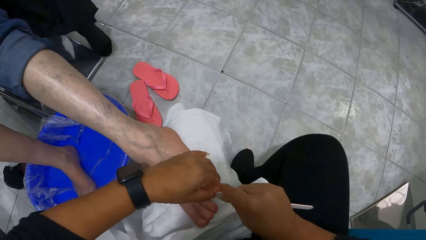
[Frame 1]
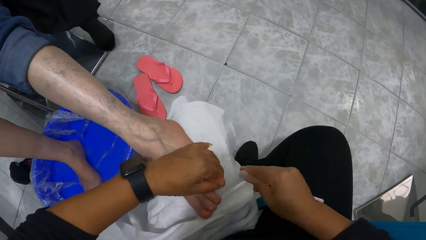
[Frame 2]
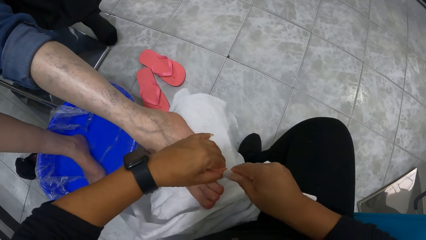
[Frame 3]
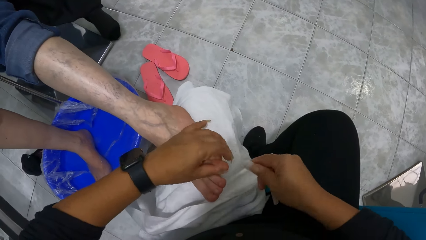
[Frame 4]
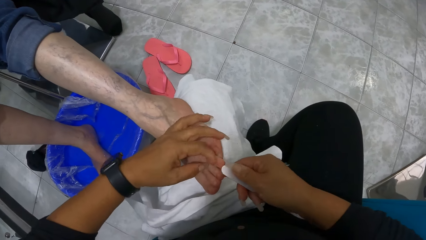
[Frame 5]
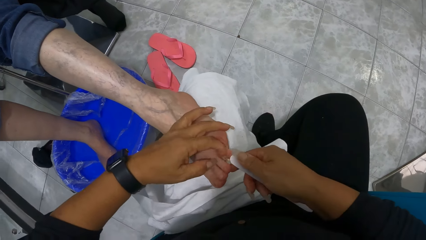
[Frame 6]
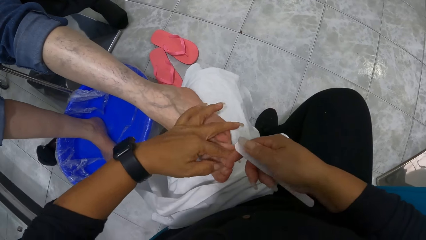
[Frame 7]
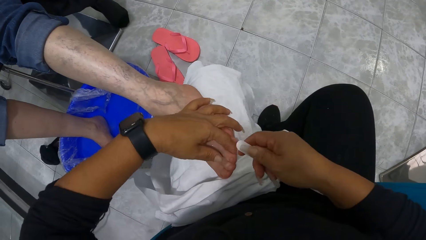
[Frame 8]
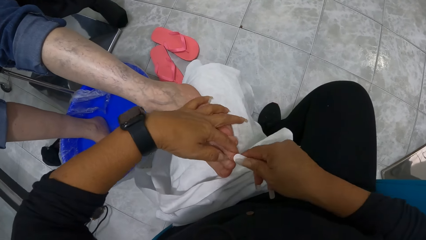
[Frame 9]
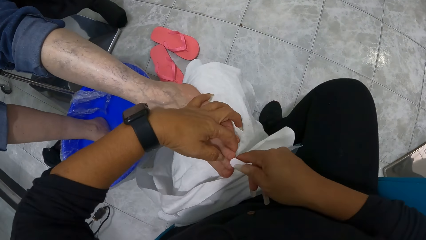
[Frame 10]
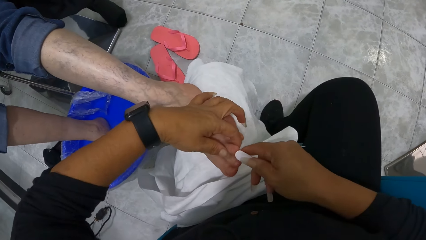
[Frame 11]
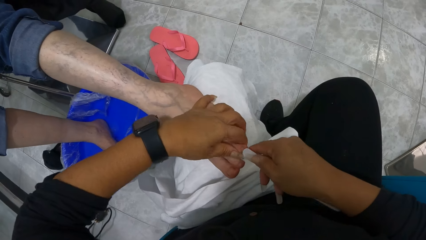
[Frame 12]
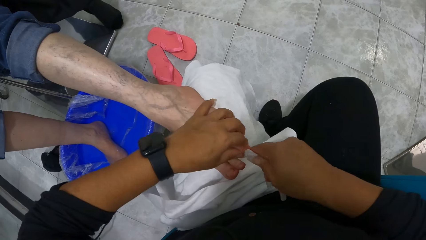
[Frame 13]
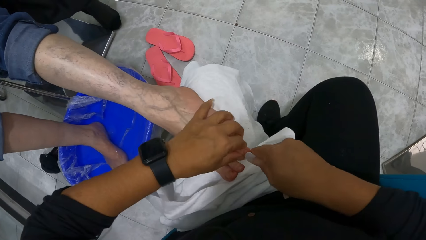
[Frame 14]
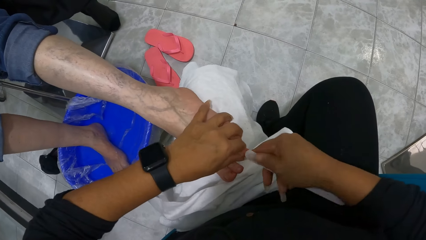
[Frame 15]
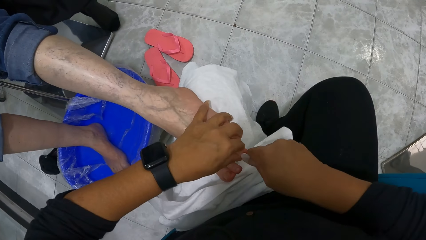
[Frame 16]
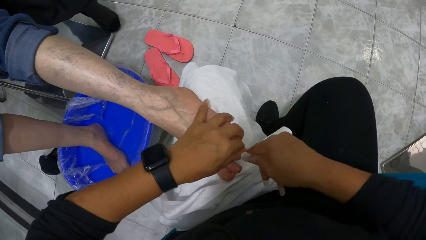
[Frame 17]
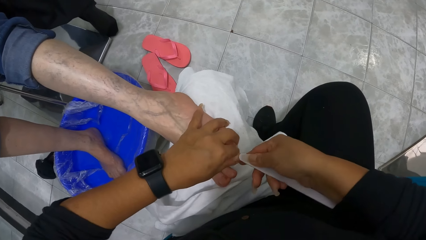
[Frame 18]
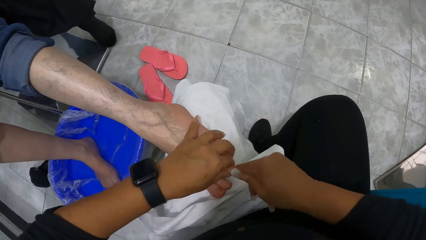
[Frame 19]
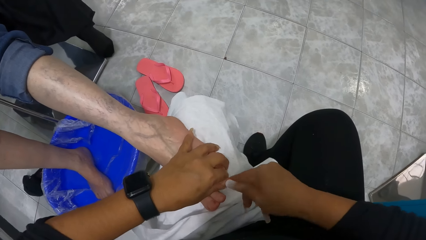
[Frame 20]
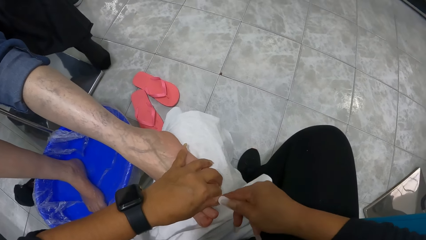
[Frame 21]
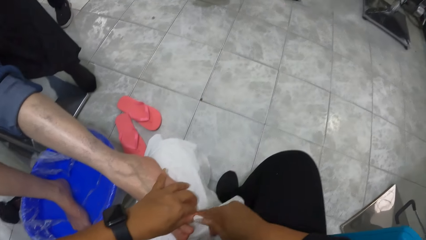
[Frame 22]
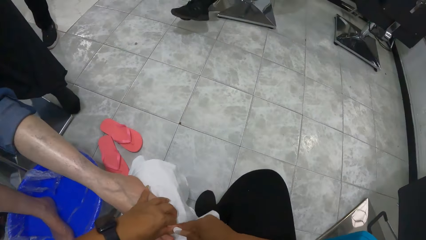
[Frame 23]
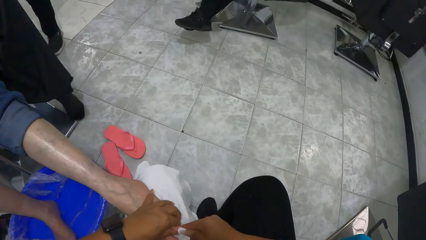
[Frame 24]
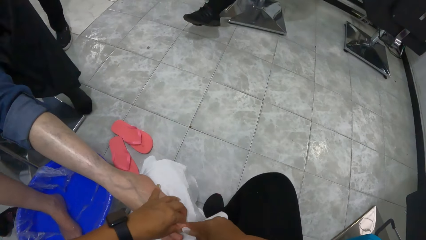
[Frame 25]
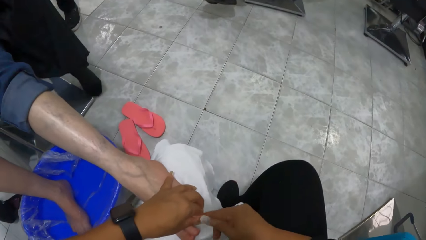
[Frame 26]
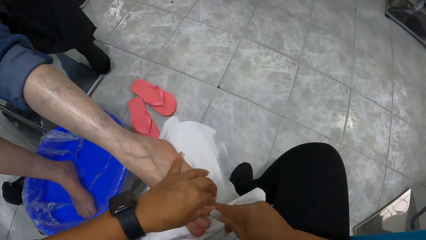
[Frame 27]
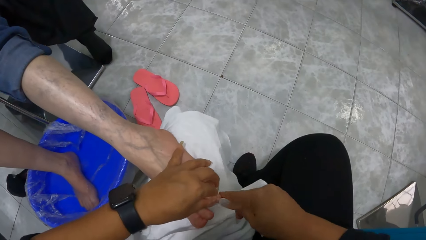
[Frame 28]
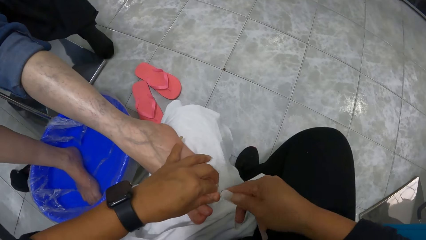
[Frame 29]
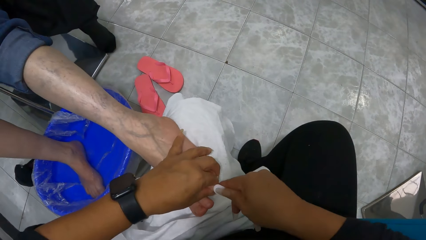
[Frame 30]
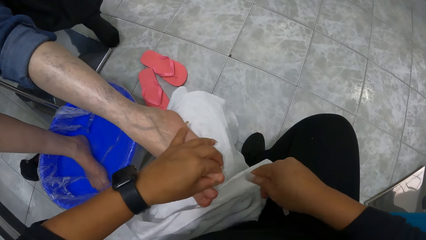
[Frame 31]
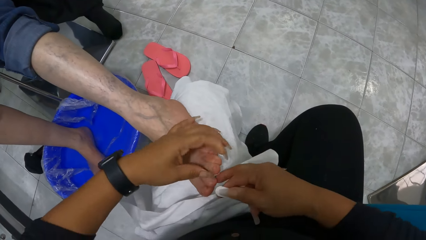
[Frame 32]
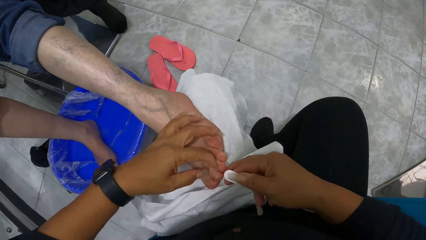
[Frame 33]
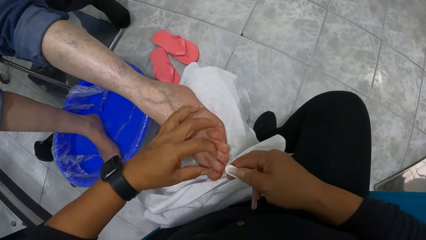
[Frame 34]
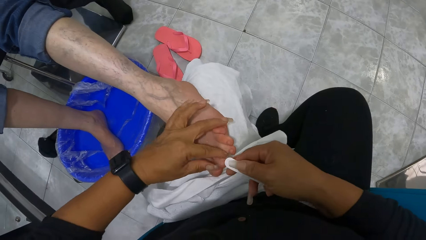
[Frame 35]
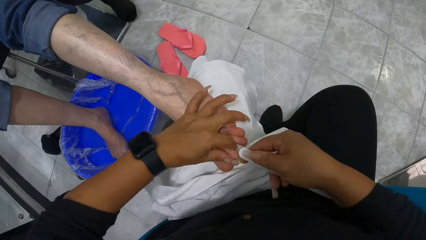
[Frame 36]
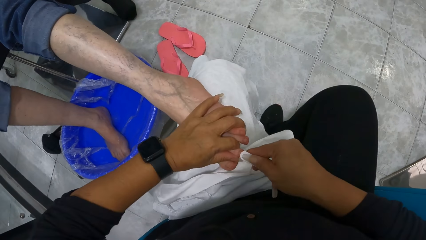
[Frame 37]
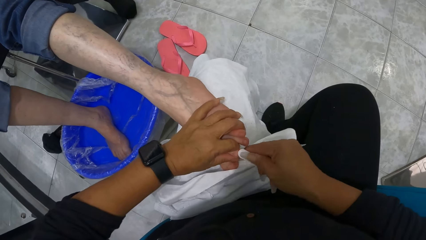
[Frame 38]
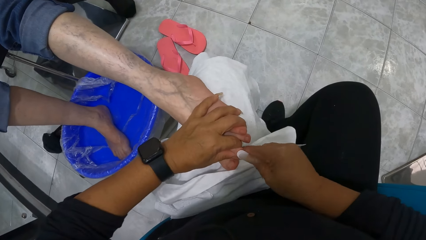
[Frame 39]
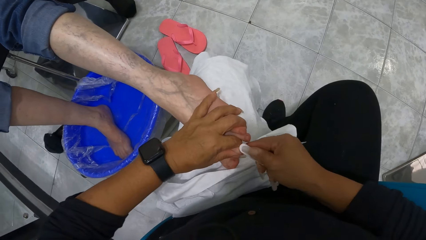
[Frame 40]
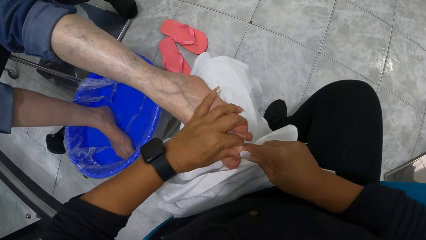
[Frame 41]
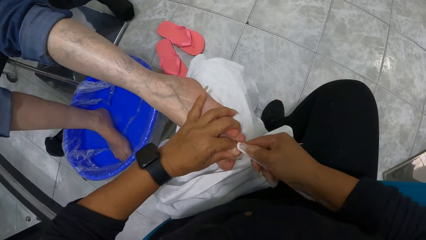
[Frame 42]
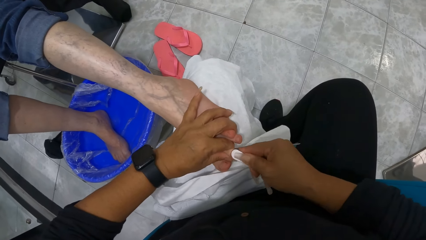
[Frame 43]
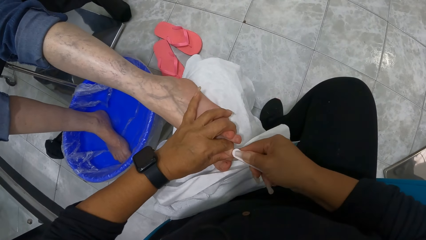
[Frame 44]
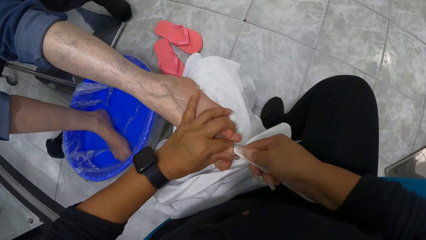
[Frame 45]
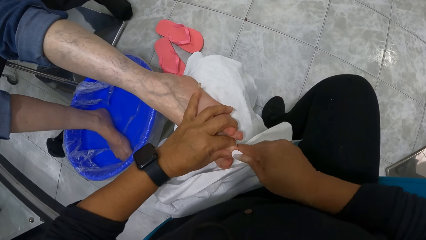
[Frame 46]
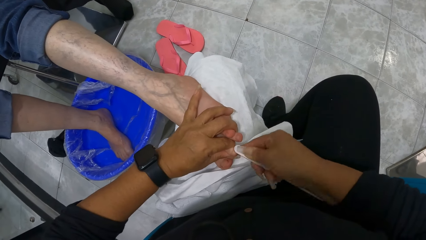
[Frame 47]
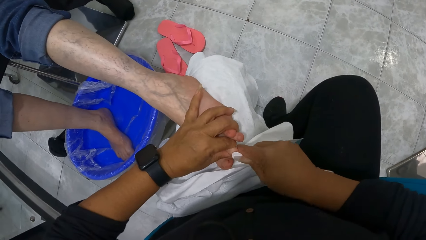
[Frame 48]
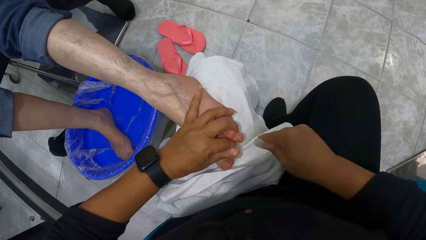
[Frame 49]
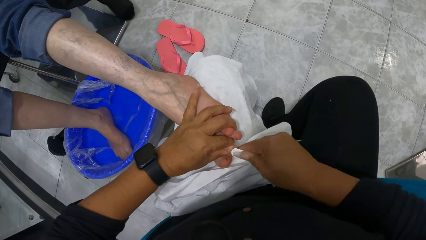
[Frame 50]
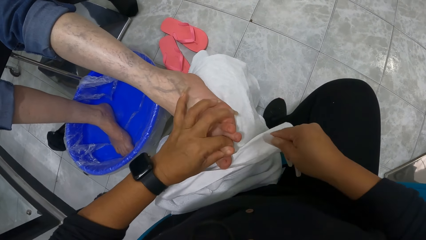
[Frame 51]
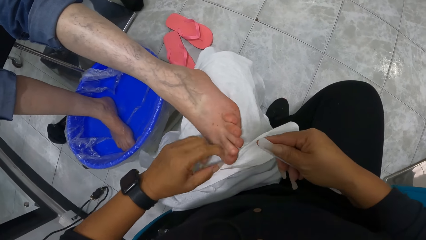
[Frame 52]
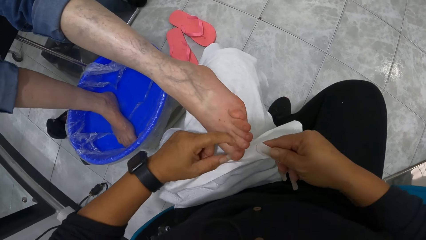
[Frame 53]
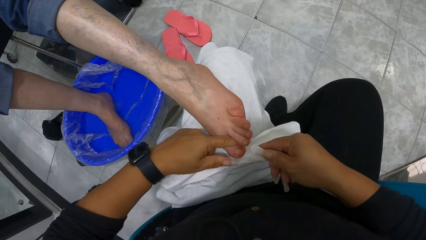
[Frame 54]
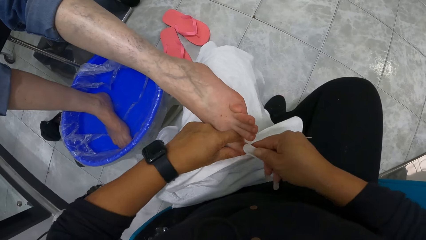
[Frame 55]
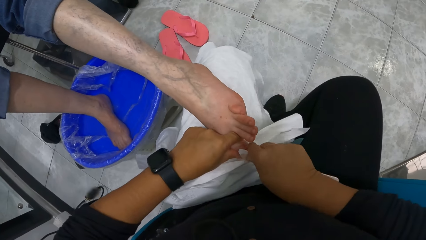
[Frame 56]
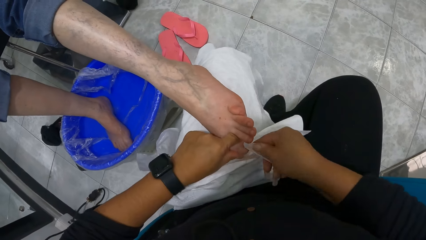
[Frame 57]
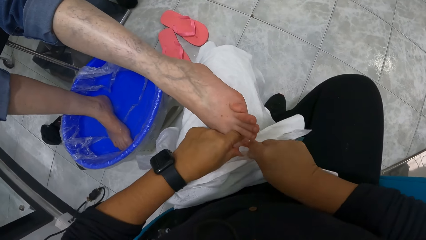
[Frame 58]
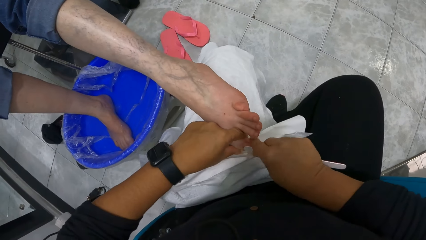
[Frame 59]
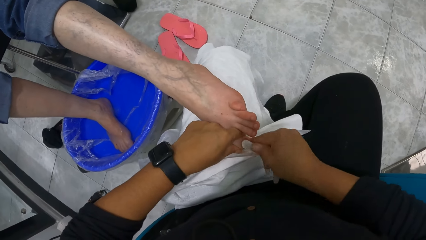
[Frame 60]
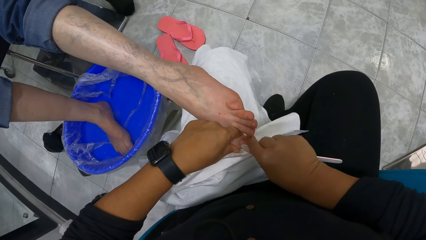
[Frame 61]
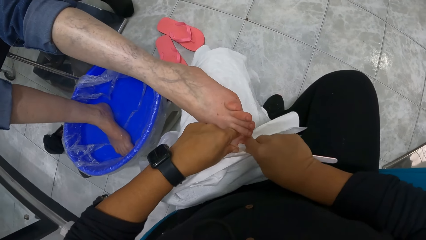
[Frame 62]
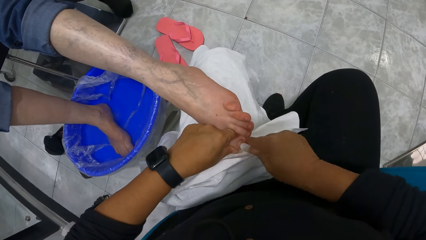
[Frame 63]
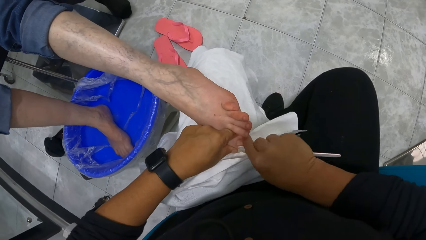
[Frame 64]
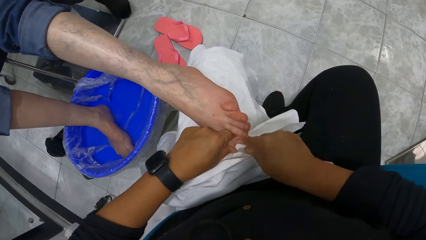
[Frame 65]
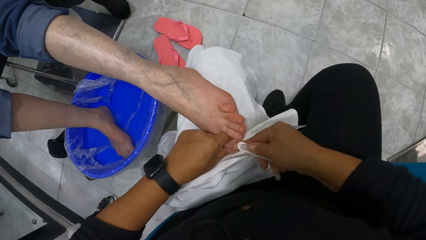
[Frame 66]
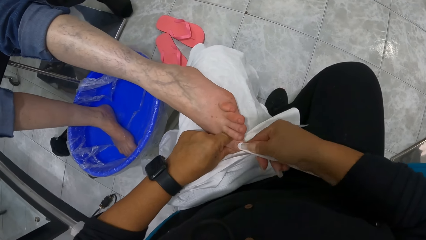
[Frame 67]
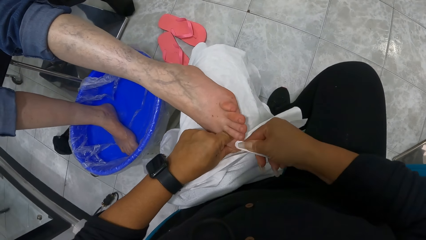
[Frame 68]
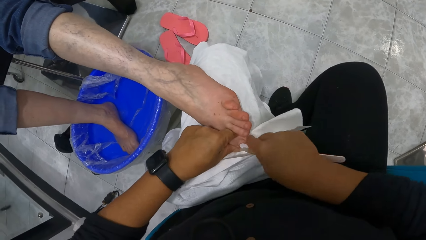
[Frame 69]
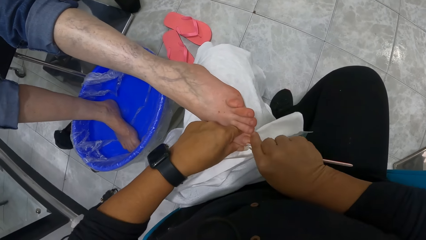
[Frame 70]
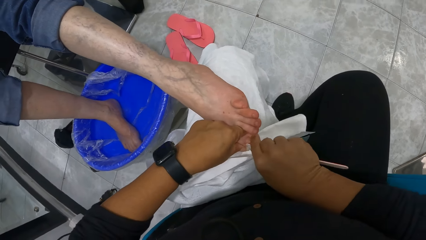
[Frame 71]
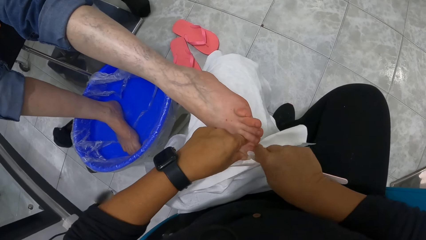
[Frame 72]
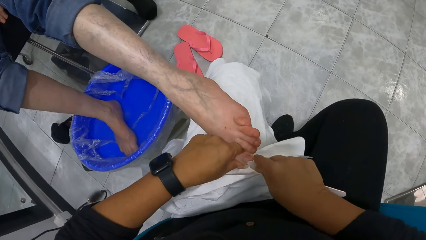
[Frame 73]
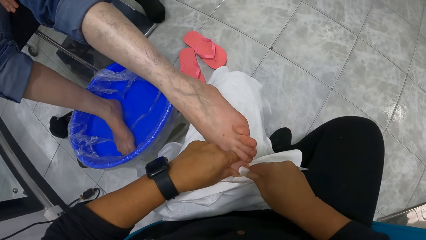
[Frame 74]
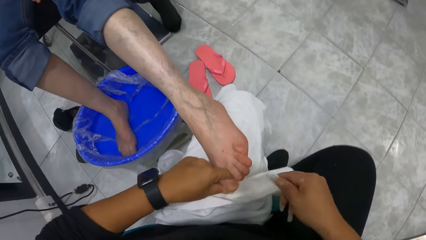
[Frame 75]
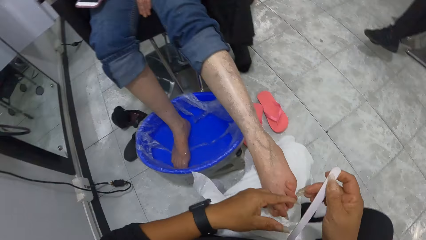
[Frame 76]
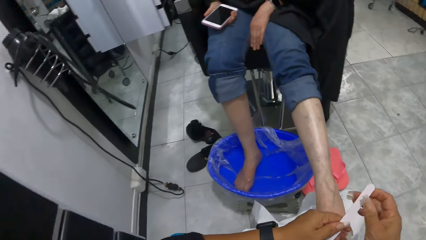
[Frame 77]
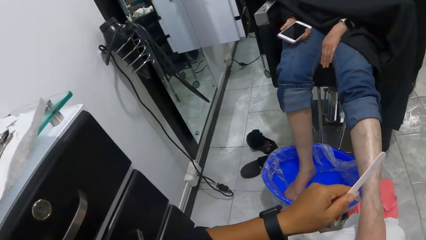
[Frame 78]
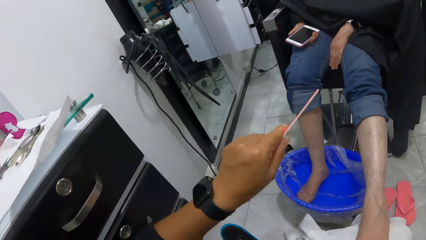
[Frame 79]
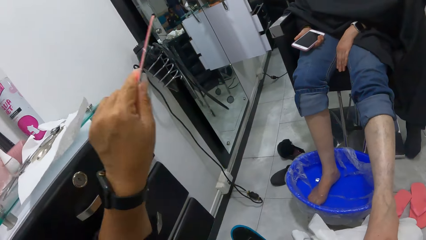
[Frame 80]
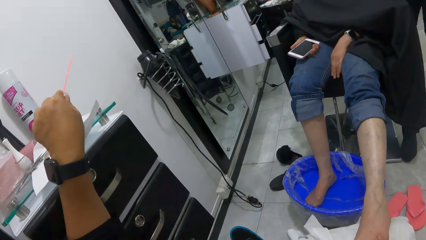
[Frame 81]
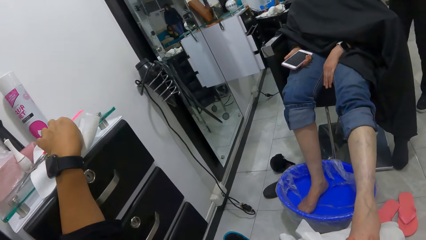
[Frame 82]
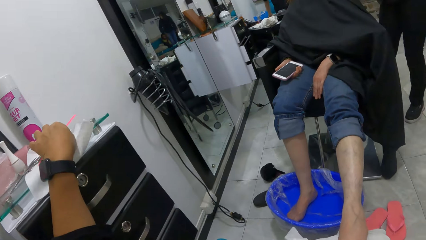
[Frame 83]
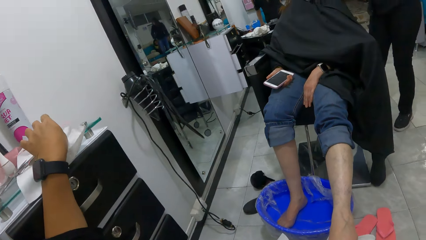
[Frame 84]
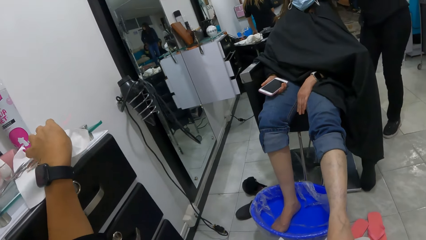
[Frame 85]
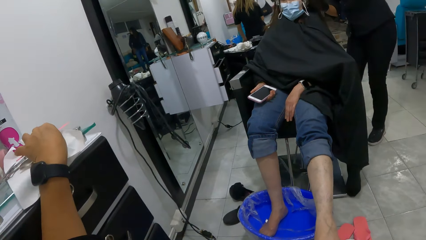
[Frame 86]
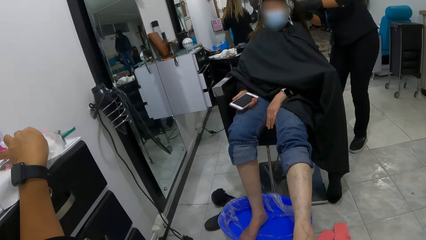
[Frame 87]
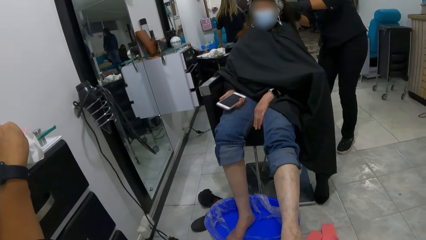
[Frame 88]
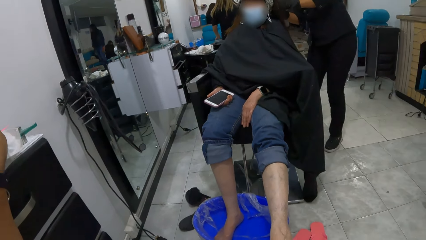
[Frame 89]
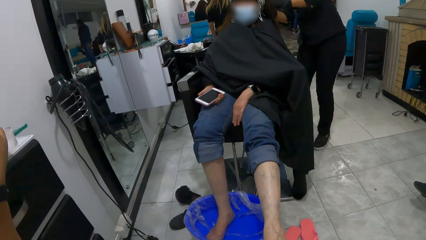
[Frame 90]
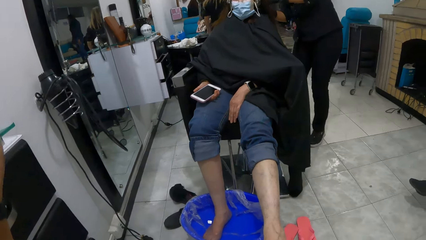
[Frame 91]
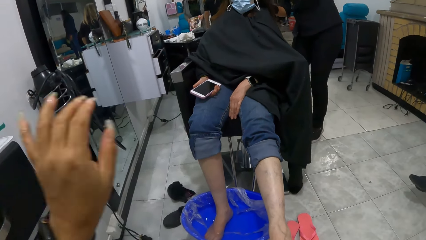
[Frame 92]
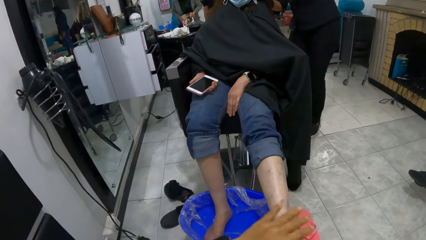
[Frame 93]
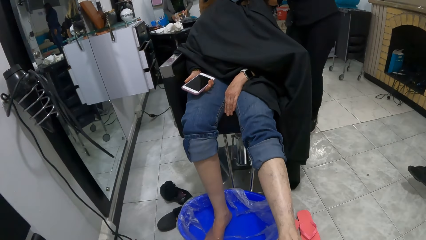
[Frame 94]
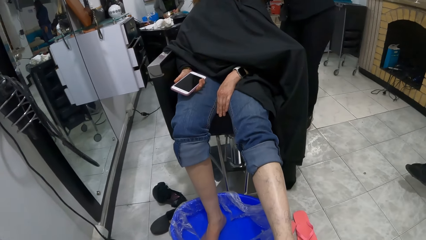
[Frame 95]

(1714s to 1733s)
The camera wearer holds the left middle toe of the woman with her left hand. She touches the left middle toe of the woman with her right hand. She files the left middle toe of the woman with the nail file in her right hand. She holds the left pointer toe of the woman with her left hand. She files the left pointer toe of the woman with the nail file in her right hand. She holds the left big toe of the woman with her left hand. She files the left big toe of the woman with the nail file in her right hand. She transfers the nail file from her right hand to her left hand. She places the nail file in her left hand on the tissue on the drawer. Another woman styles the hair of the first woman with both hands.
